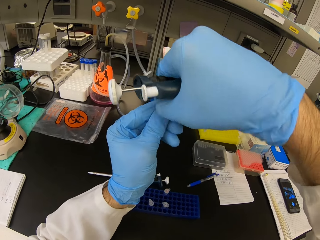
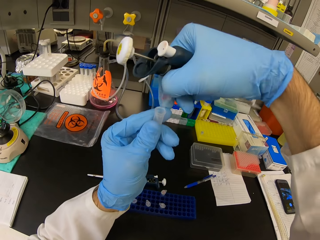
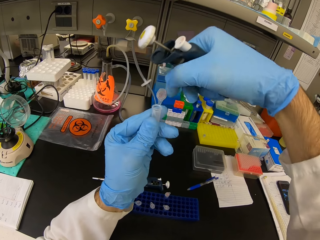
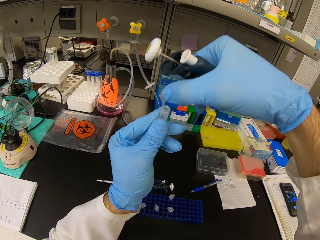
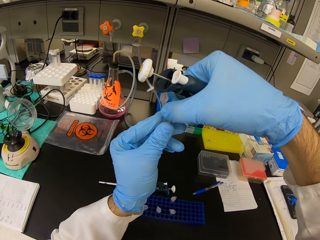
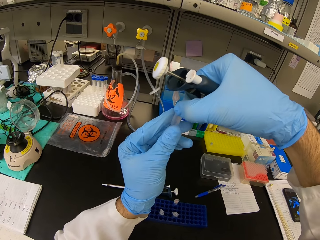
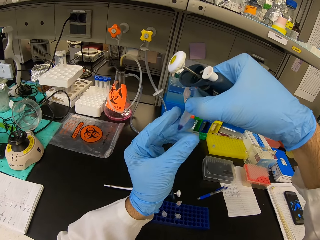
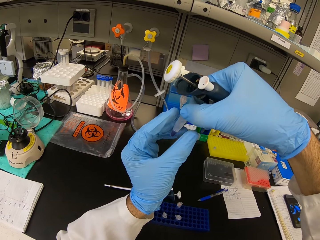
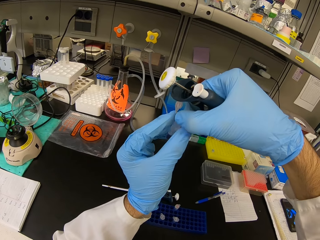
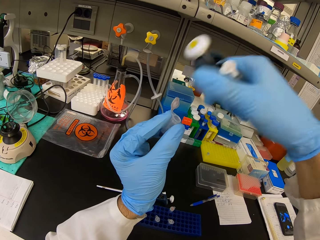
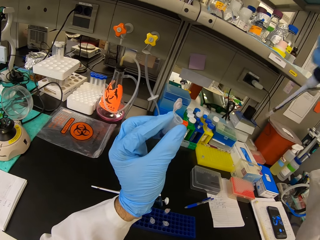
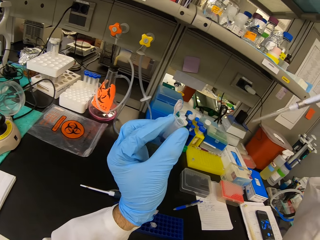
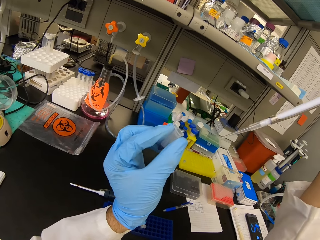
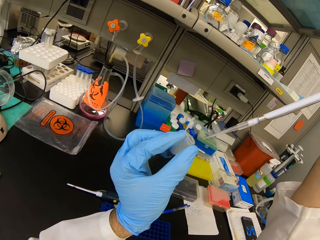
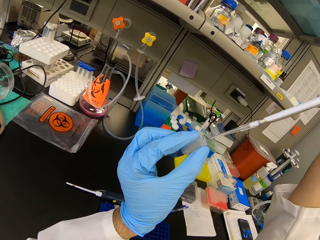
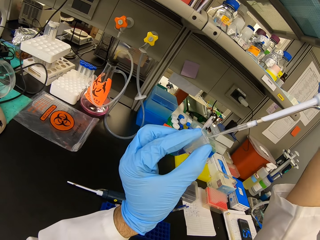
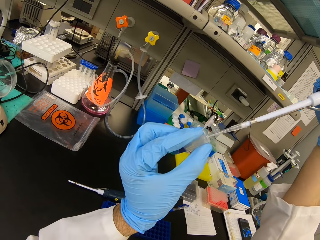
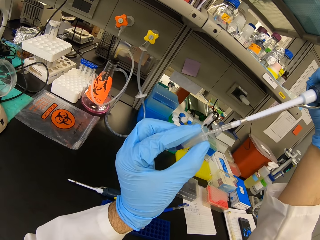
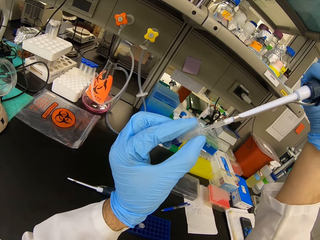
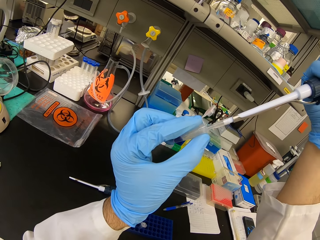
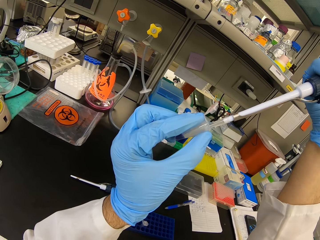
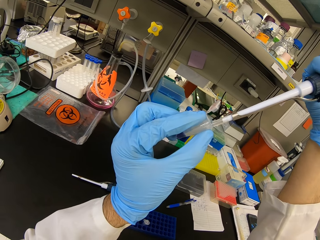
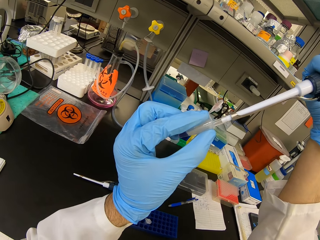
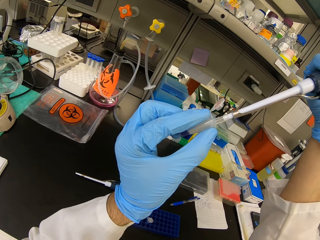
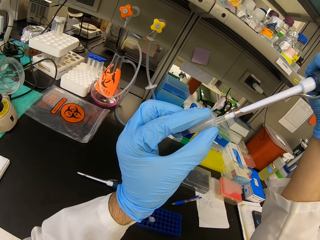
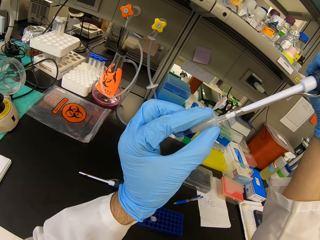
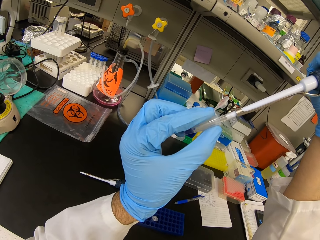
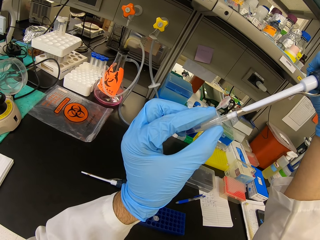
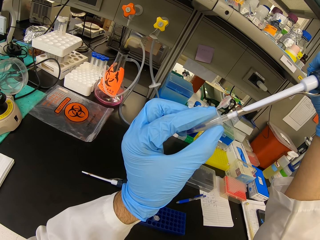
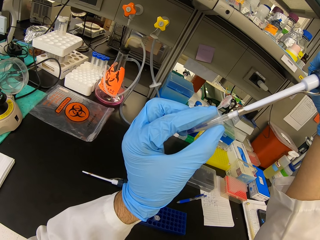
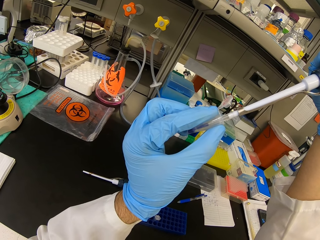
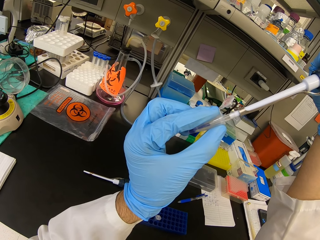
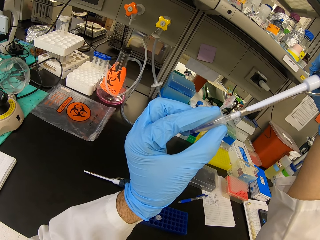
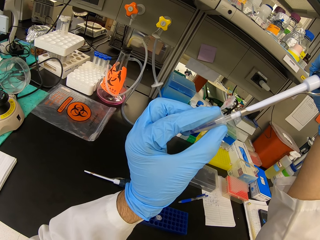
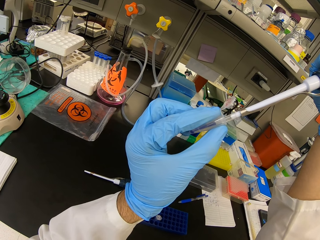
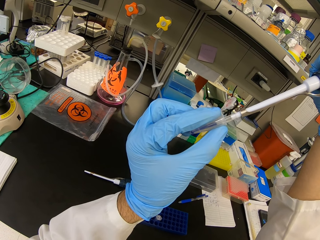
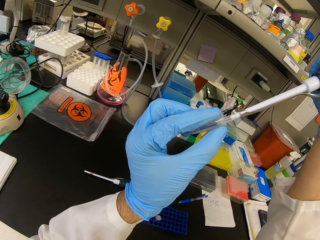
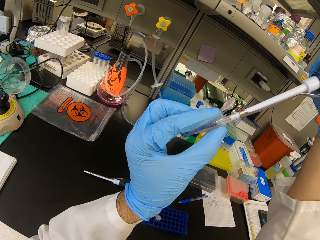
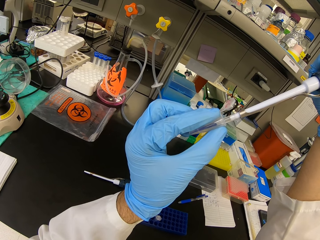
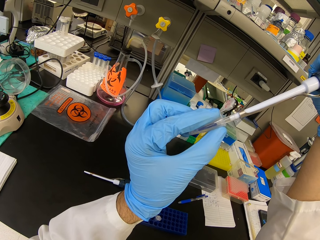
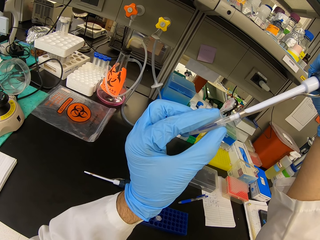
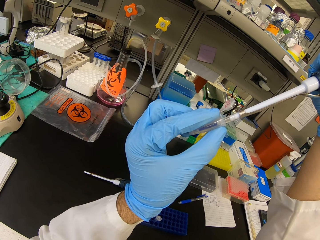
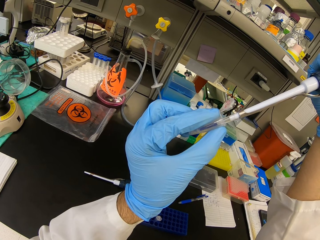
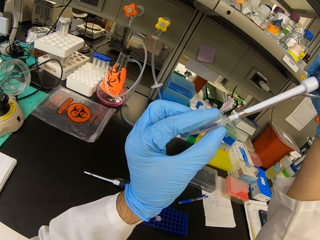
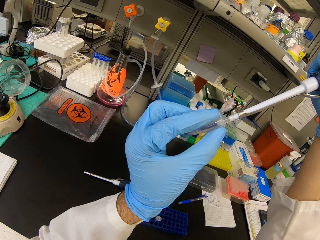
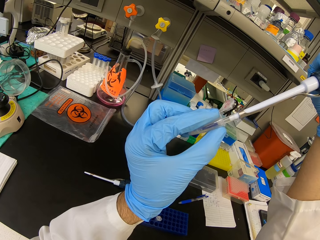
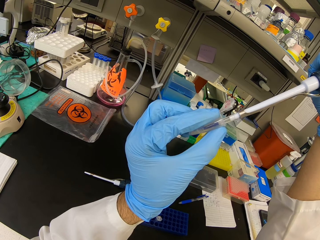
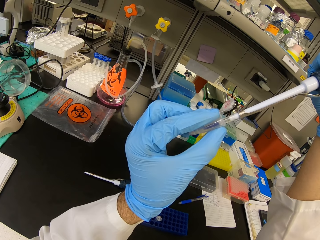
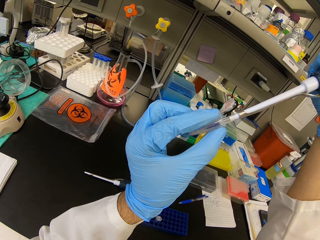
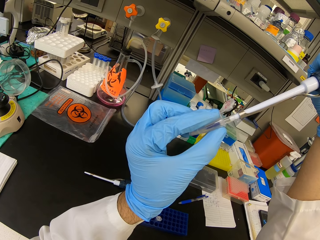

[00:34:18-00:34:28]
The camera wearer opens the eppendorf tube. They pour the liquid in the syringe into the eppendorf tube. They suckle chemical from the needle seal with the syringe.

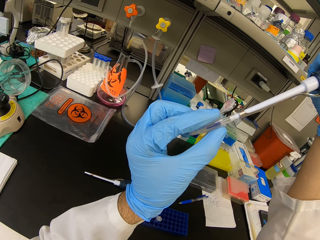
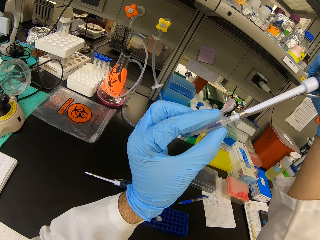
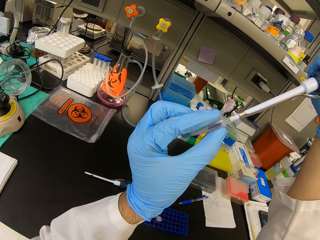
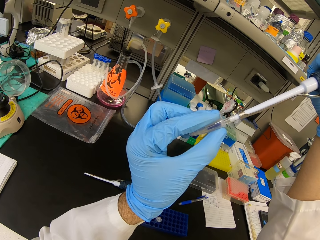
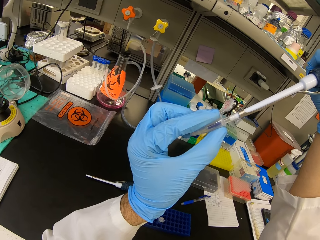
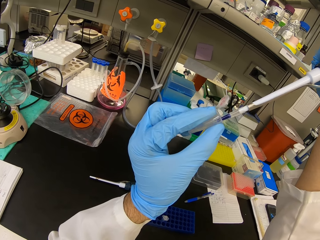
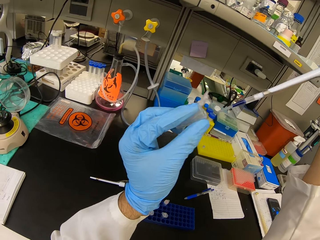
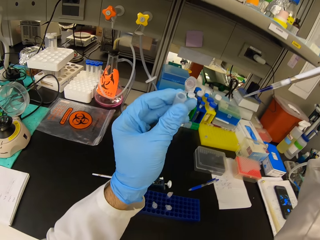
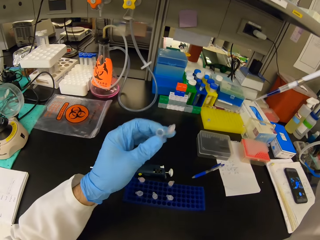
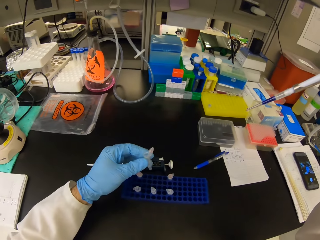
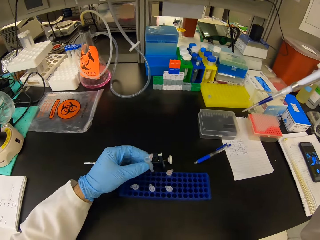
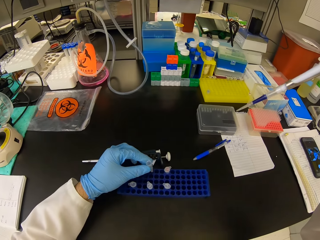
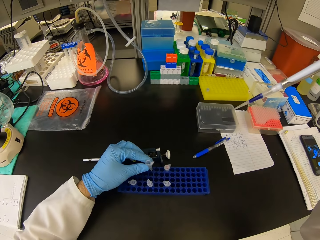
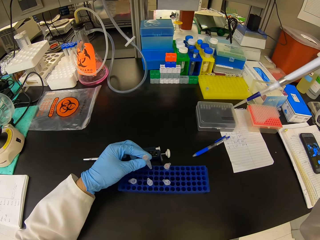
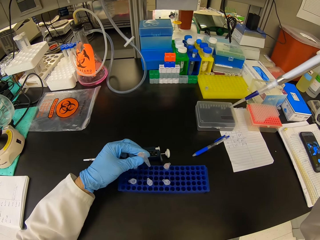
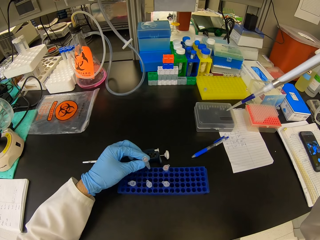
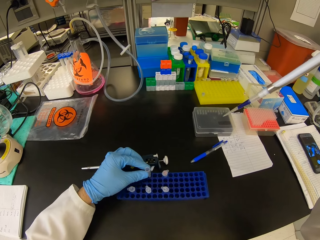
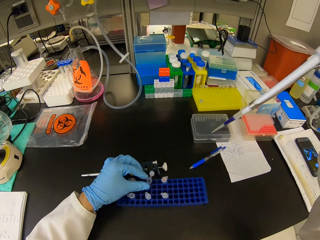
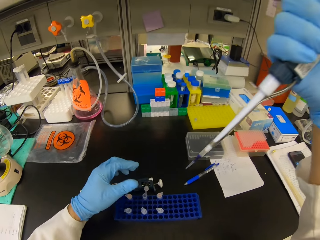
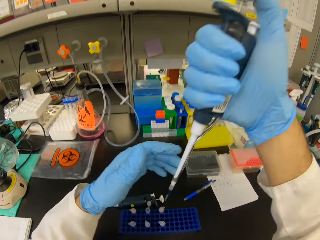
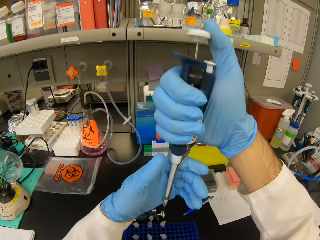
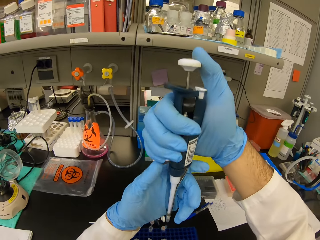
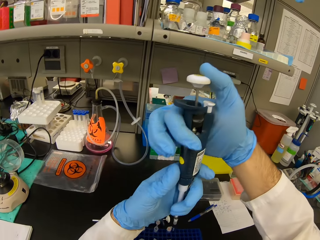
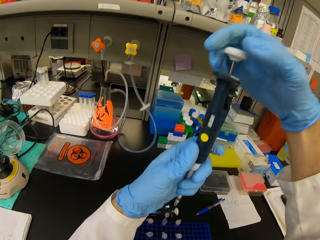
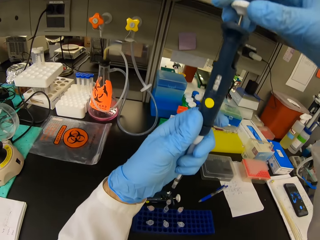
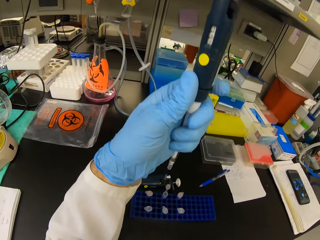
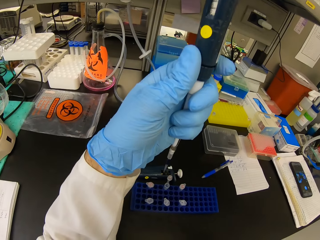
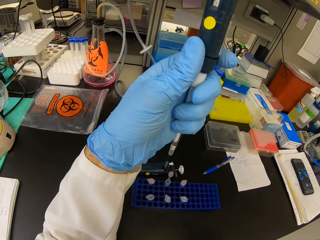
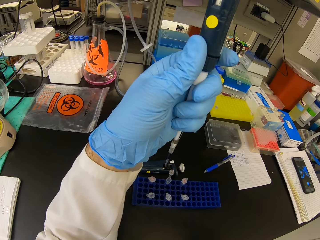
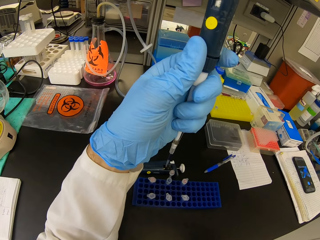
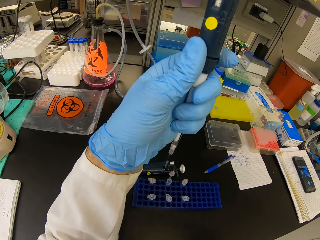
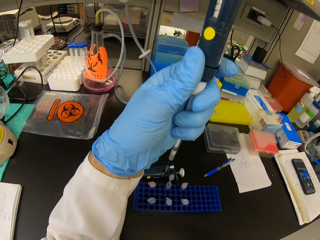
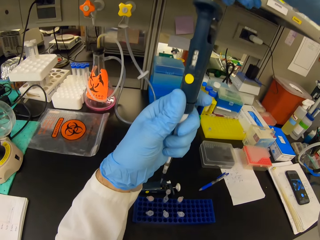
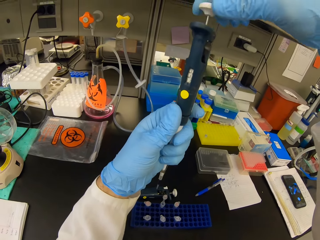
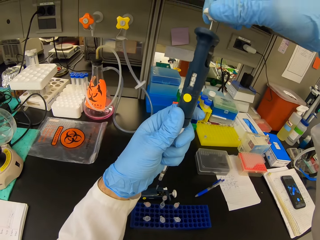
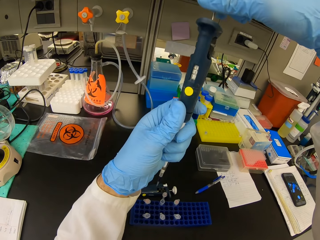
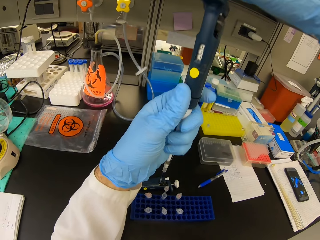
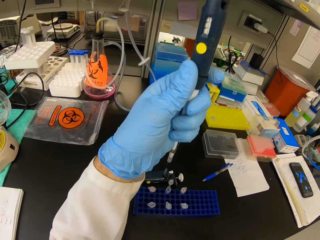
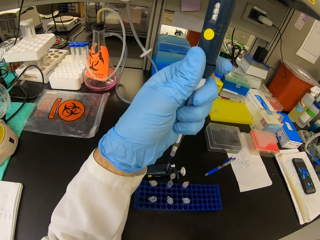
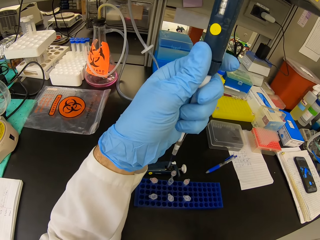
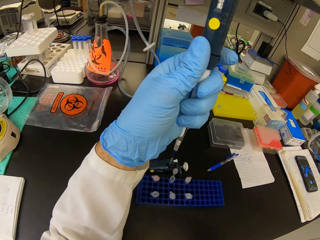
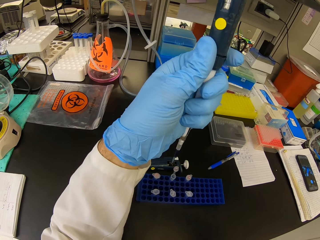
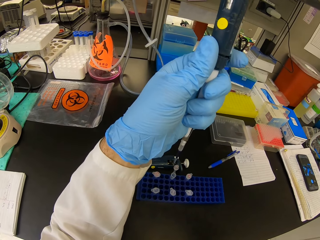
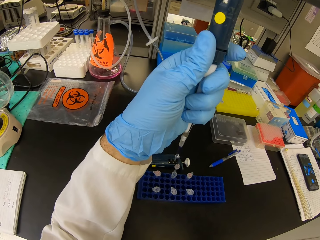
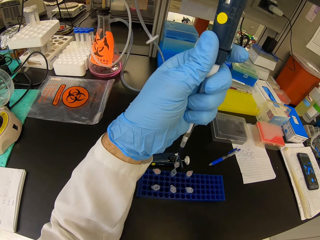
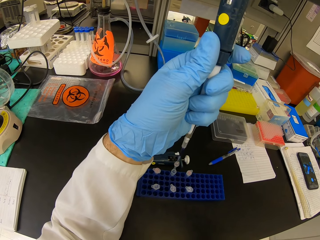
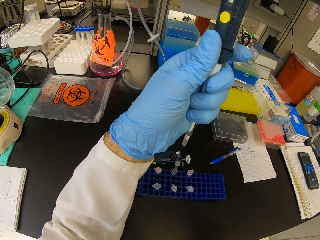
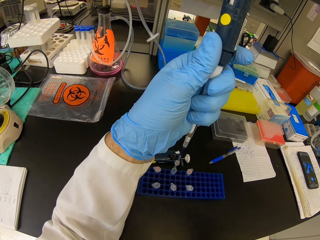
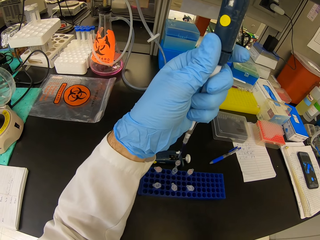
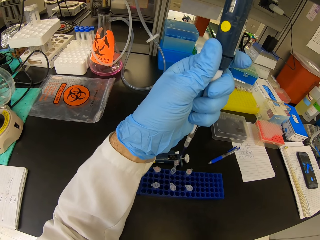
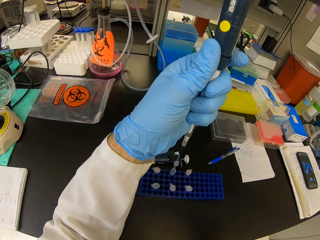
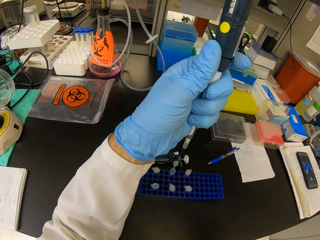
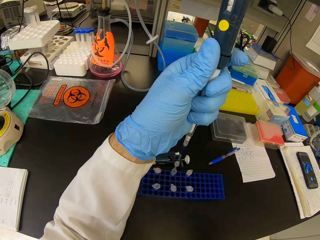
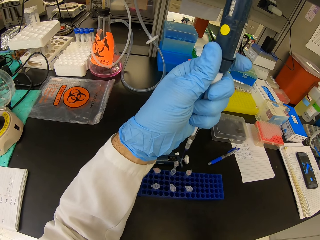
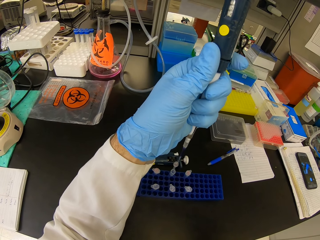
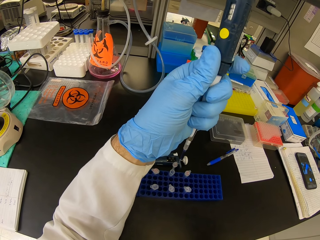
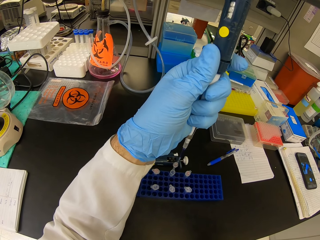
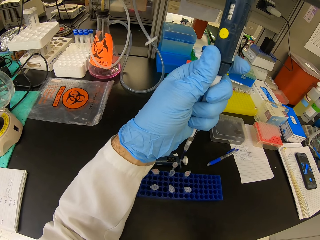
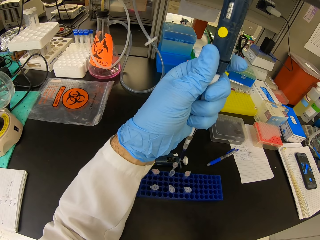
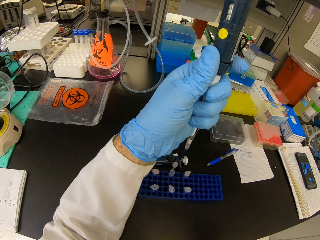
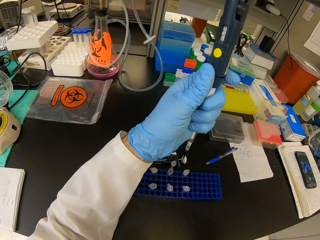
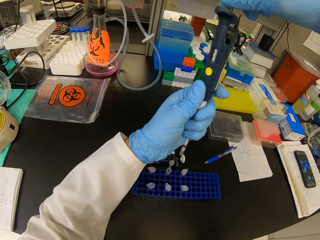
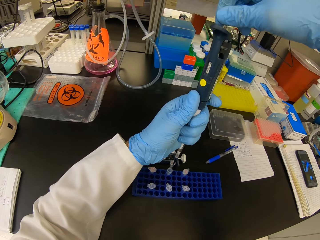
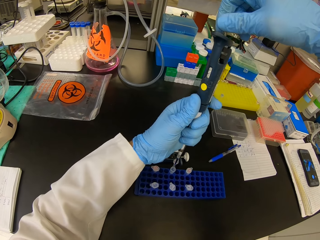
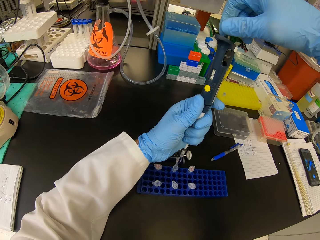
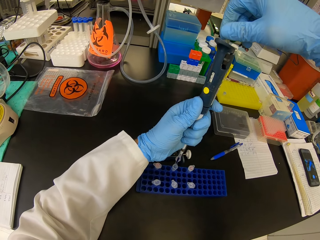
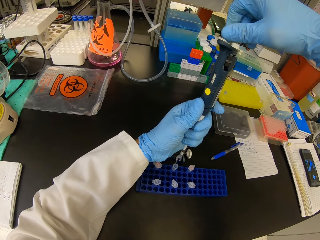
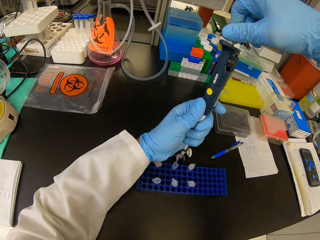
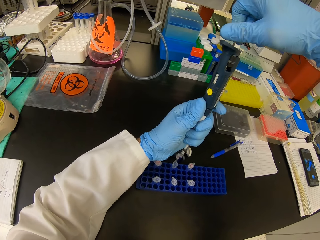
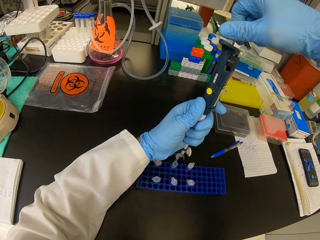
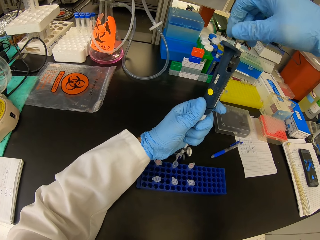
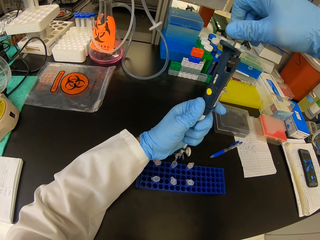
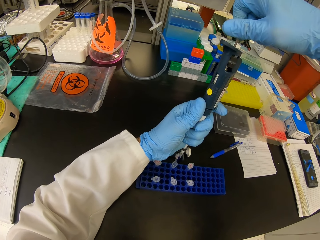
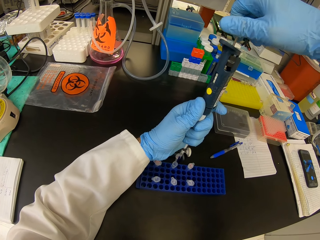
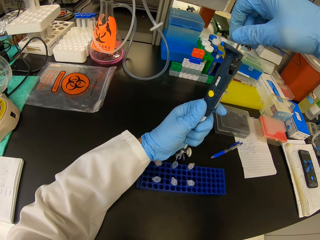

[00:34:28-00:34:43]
The camera wearer places the eppendorf tubes in the test tube rack. They look at the syringe. They tighten the syringe.
